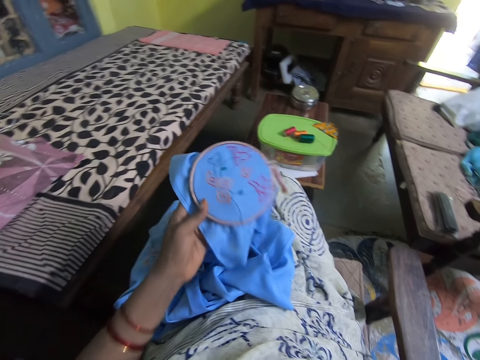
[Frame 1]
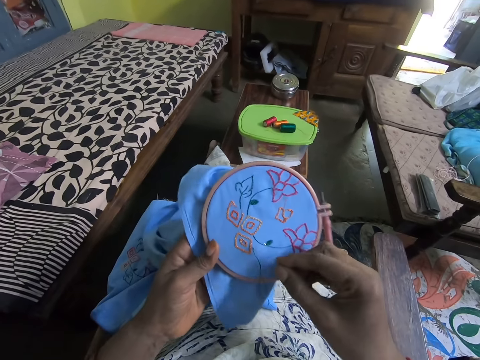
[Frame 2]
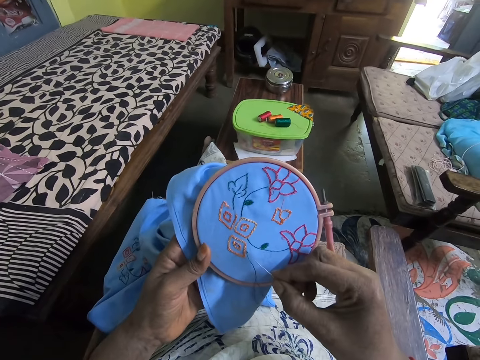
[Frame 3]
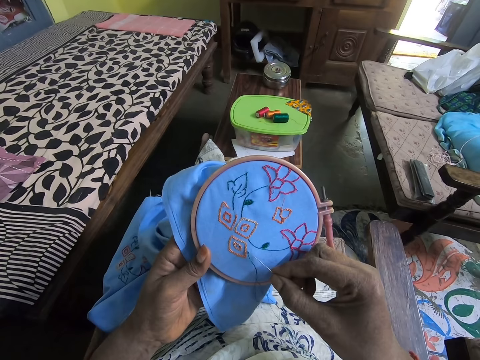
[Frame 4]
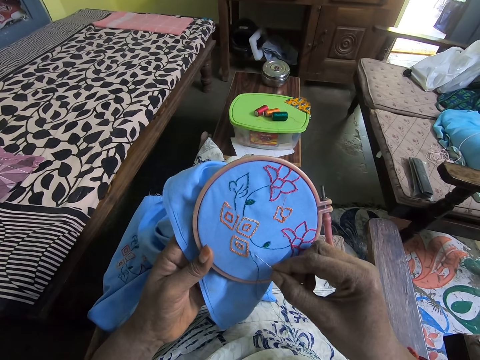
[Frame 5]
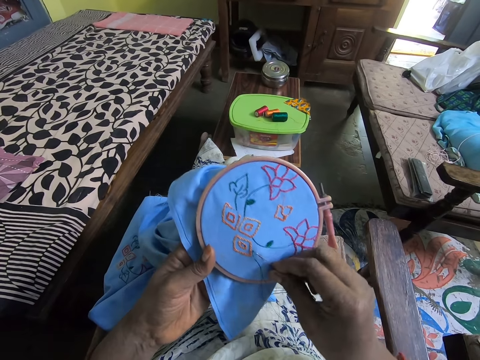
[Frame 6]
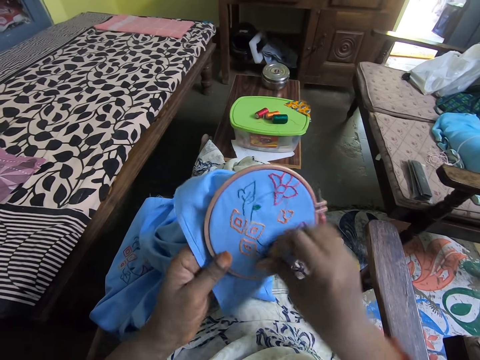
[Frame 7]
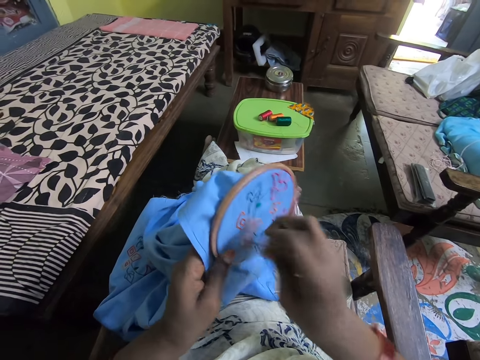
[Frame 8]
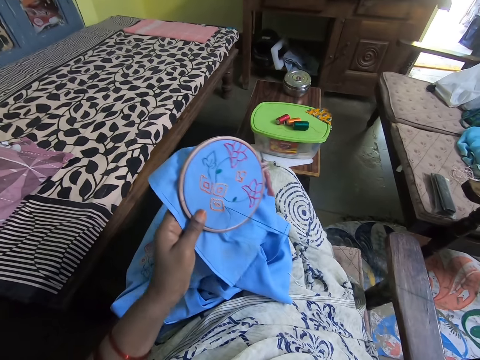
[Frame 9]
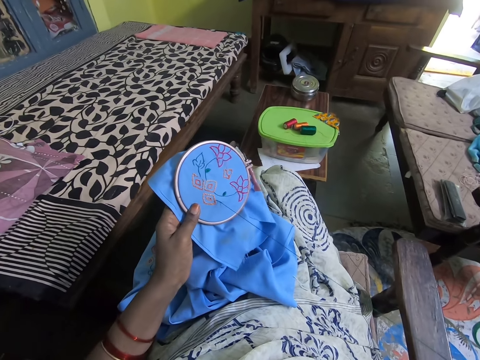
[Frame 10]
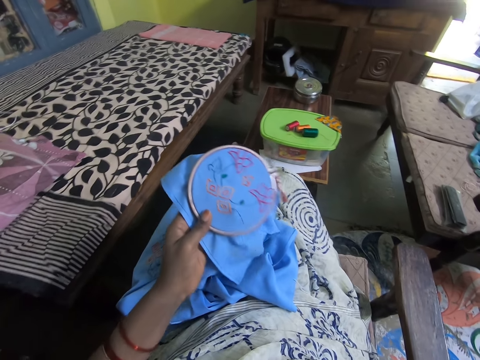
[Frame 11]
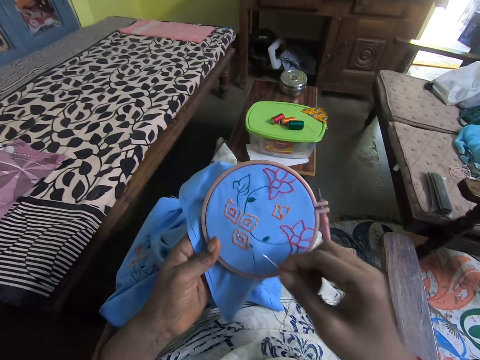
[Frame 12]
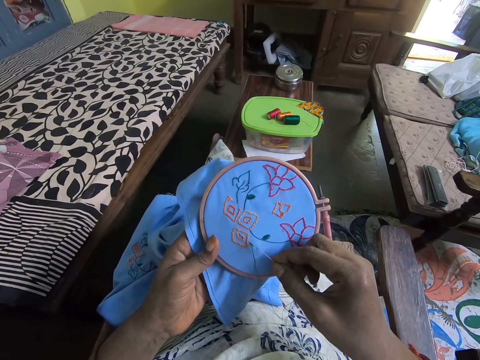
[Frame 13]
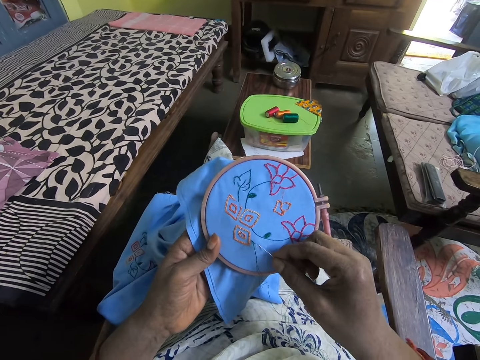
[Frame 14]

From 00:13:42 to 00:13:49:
The camera wearer sews the garment.

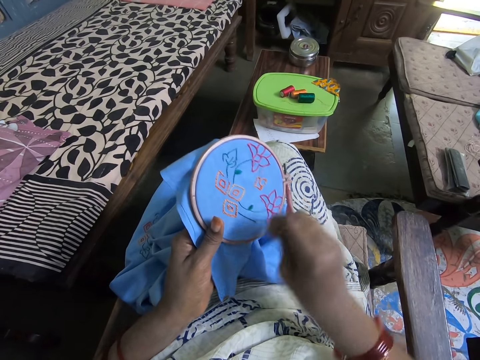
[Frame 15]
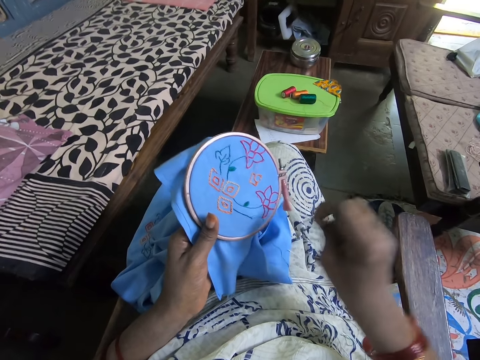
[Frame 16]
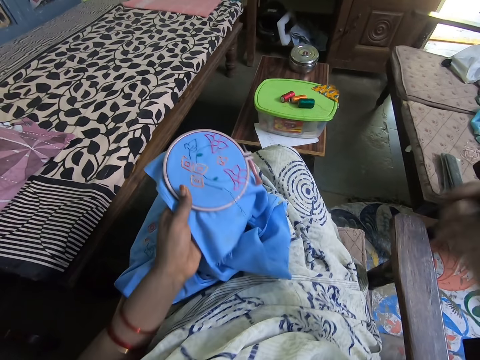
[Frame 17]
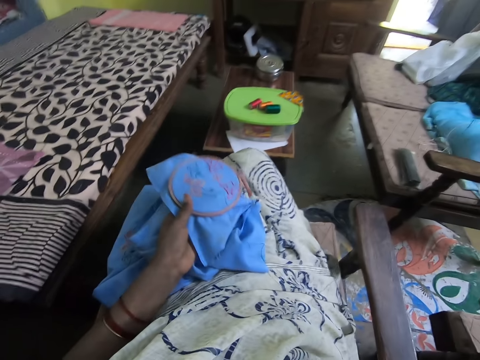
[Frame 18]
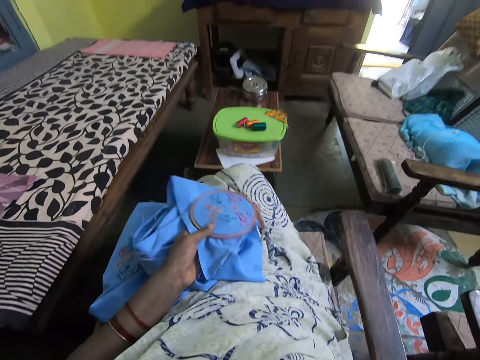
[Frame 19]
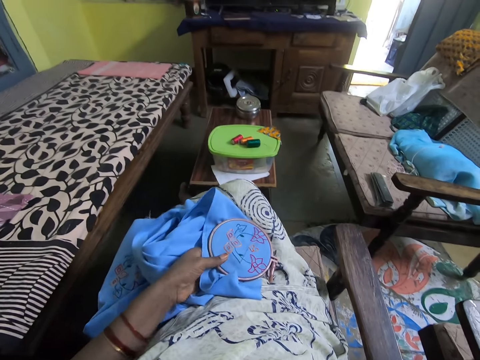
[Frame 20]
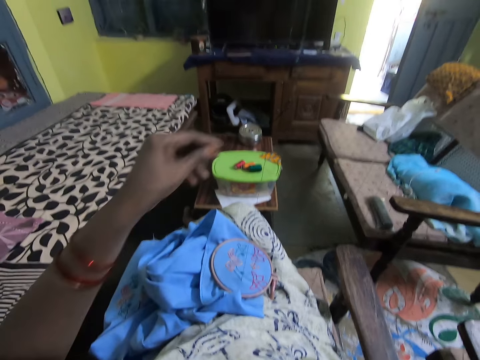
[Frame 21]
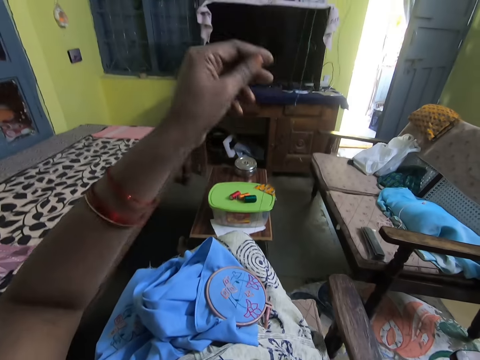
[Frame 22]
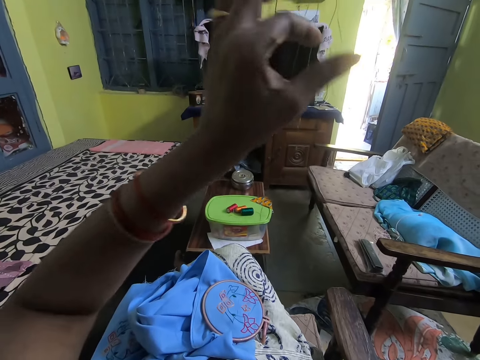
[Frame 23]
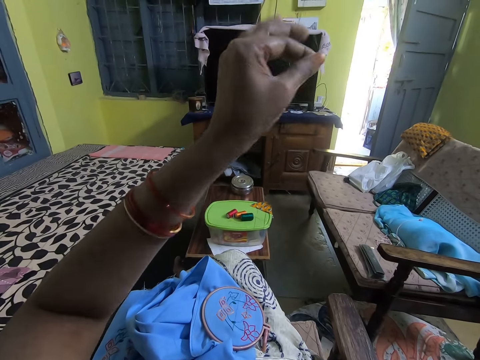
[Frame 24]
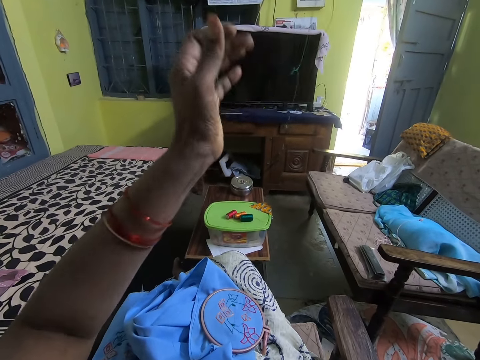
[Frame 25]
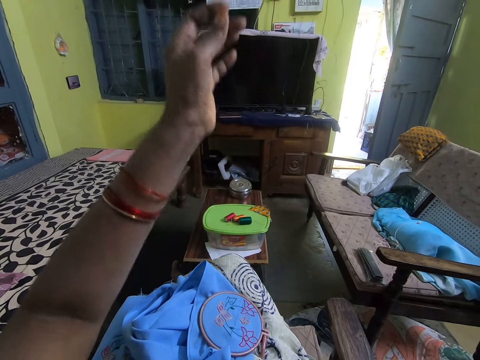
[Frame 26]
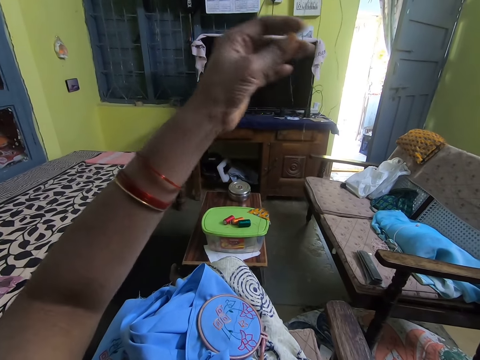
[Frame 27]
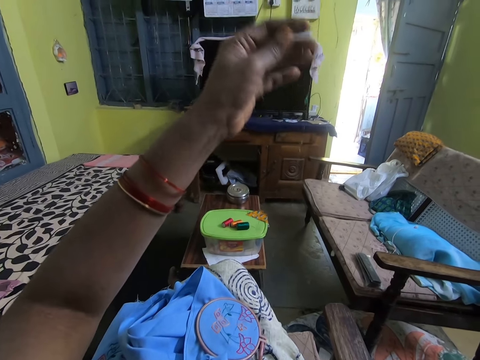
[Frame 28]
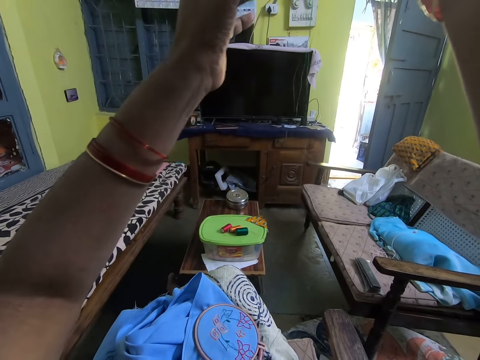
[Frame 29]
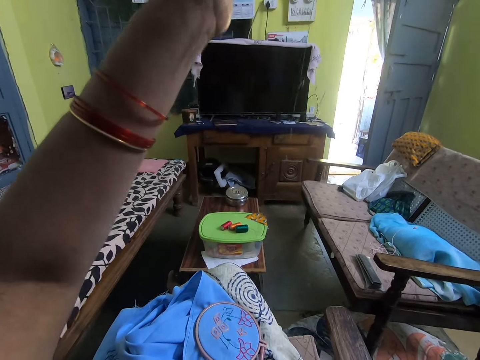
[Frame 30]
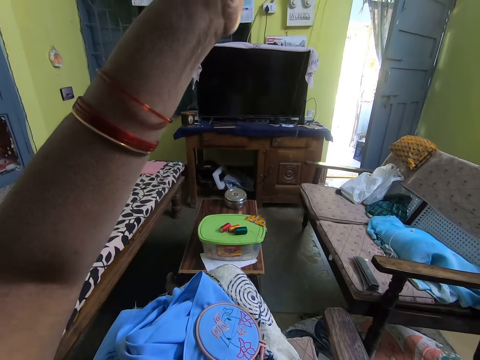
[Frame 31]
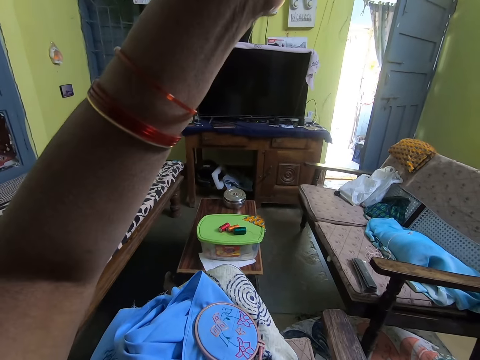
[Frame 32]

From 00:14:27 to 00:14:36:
The camera wearer places a cloth on the lap. They adjust the thread.

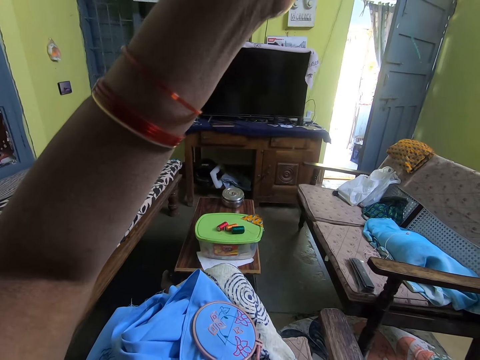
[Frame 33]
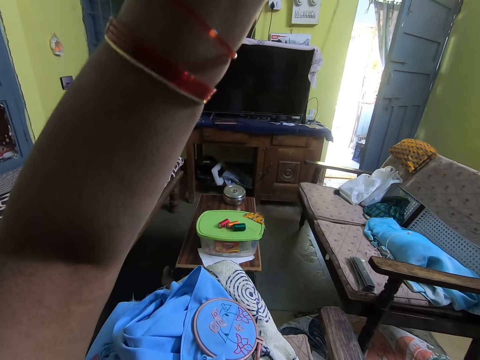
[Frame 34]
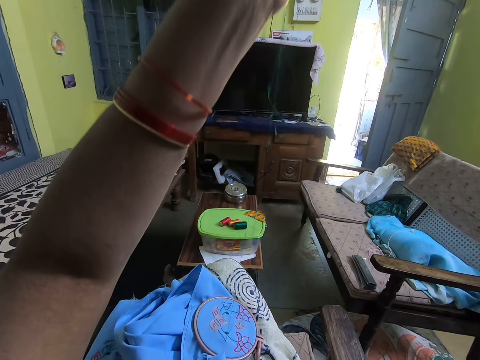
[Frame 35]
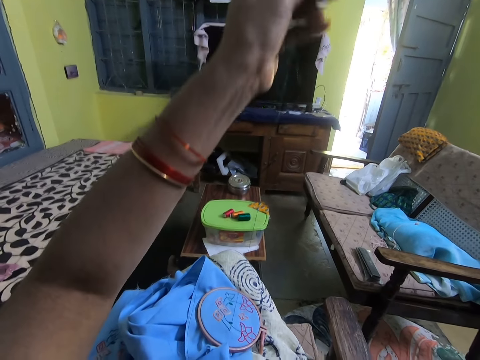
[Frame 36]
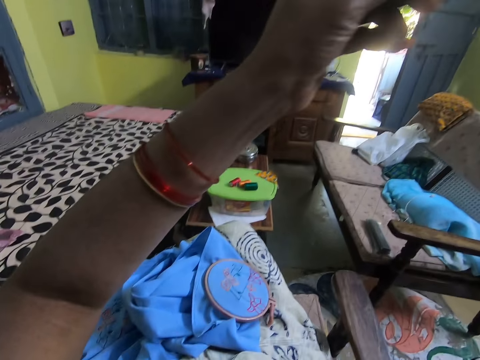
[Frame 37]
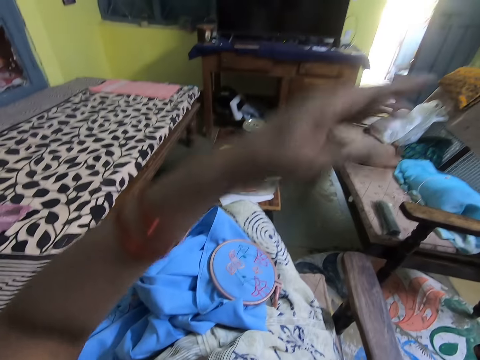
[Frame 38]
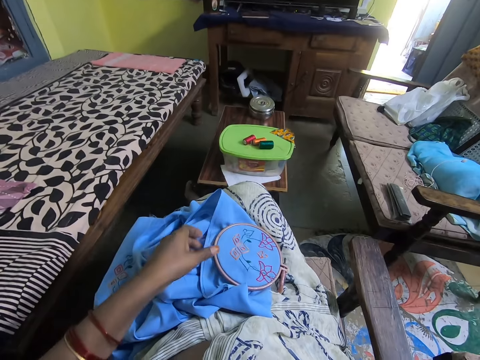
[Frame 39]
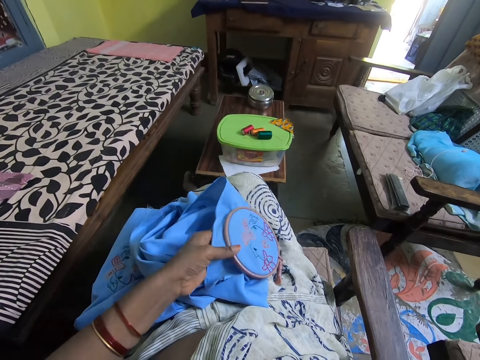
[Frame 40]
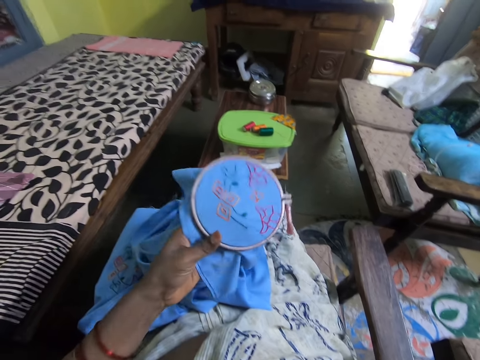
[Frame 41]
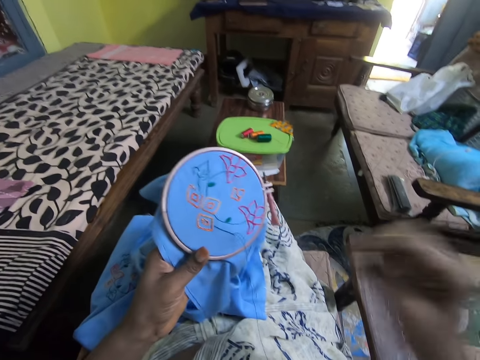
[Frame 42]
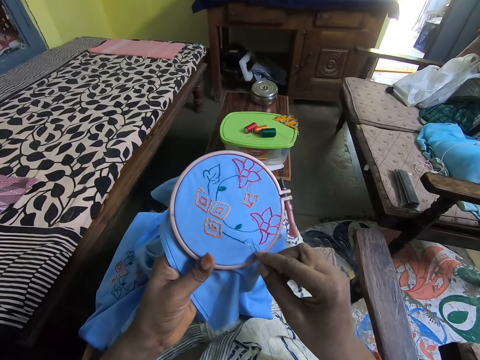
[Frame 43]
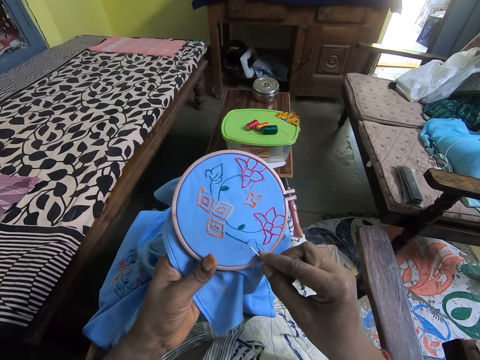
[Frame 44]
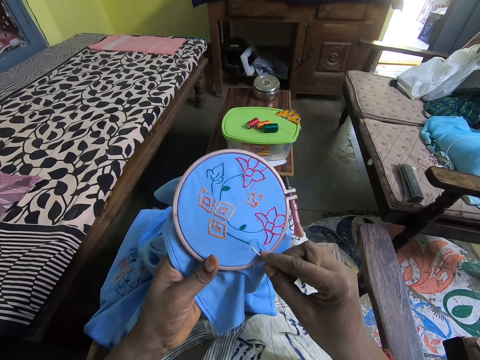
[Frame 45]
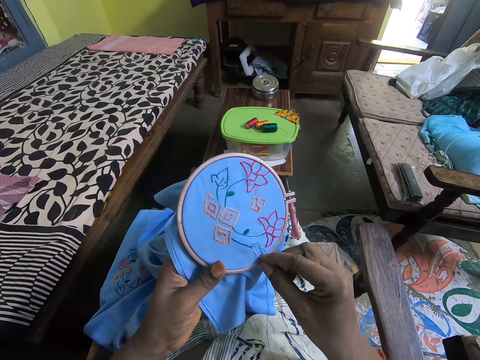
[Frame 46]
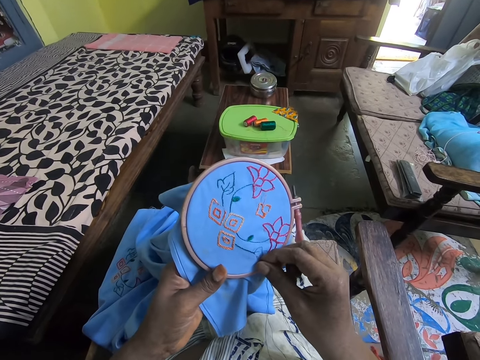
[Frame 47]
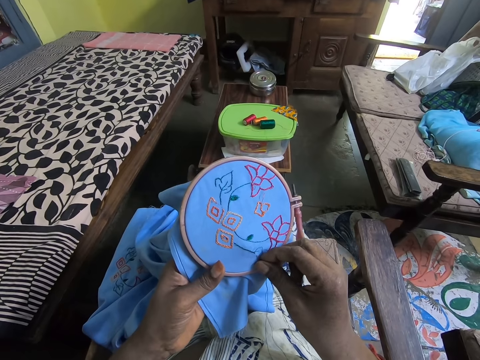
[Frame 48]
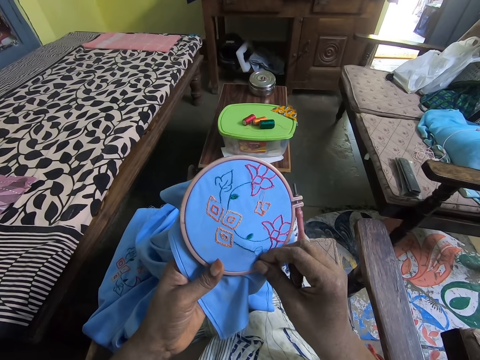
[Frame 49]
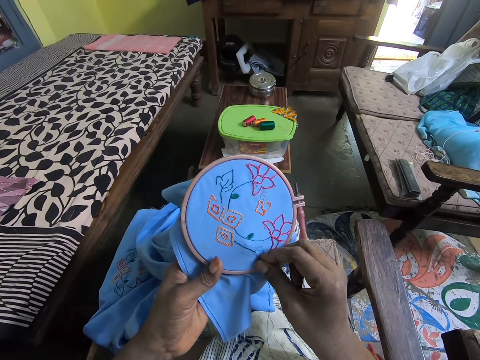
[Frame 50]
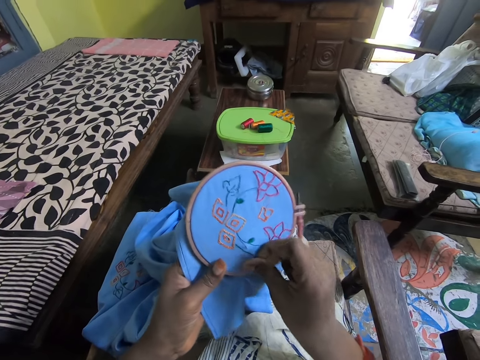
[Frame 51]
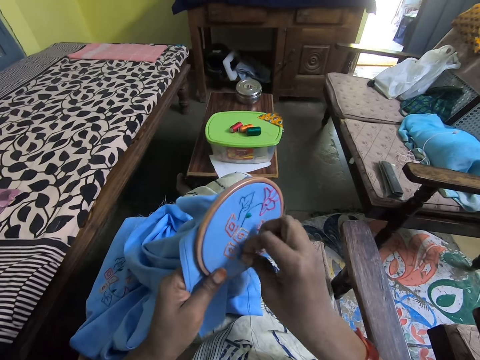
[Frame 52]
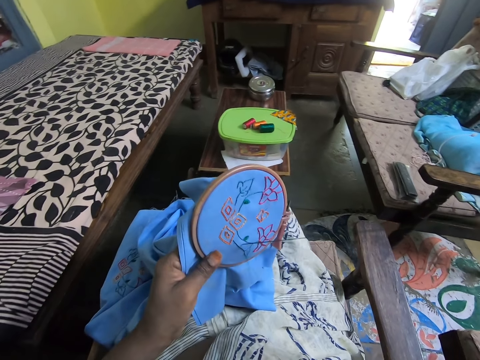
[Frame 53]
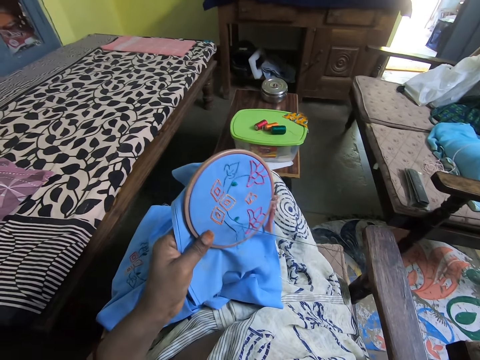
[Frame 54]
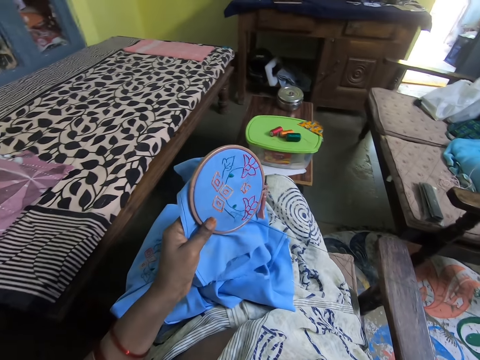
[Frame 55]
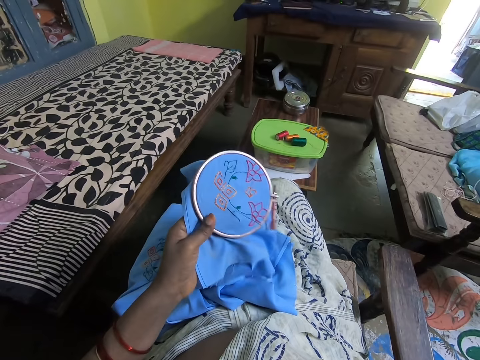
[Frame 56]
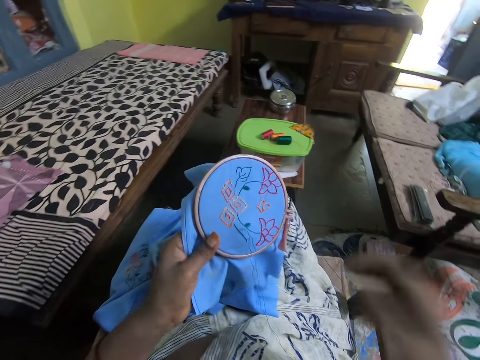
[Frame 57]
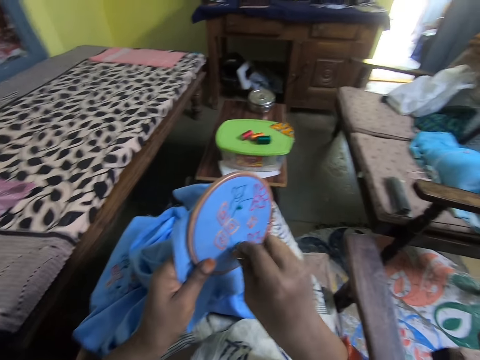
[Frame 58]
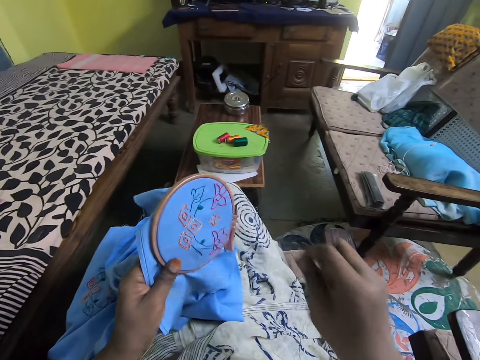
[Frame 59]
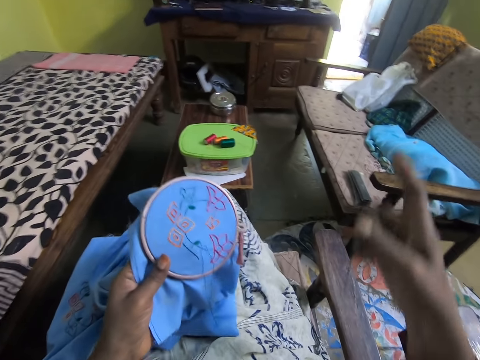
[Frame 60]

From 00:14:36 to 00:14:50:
The camera wearer straightens the thread. They take the cloth. They embroider the cloth. They sew the cloth with a needle.
